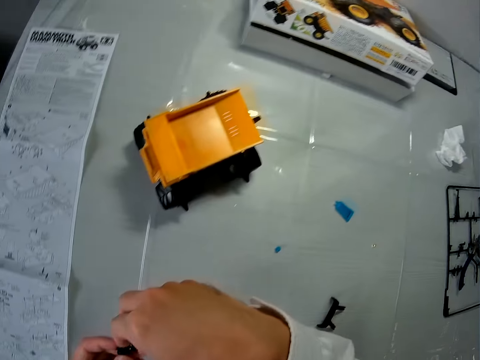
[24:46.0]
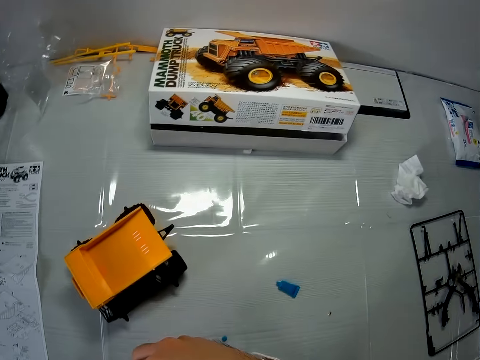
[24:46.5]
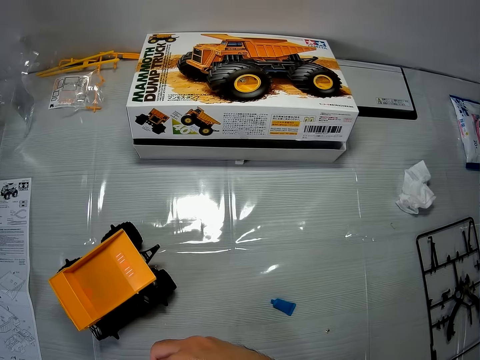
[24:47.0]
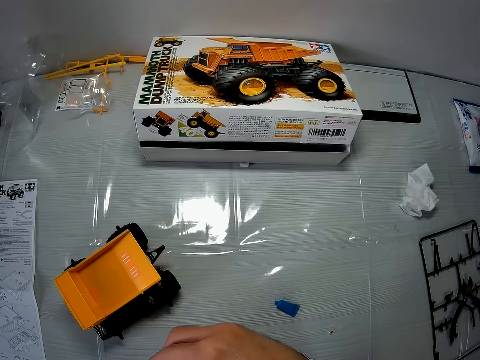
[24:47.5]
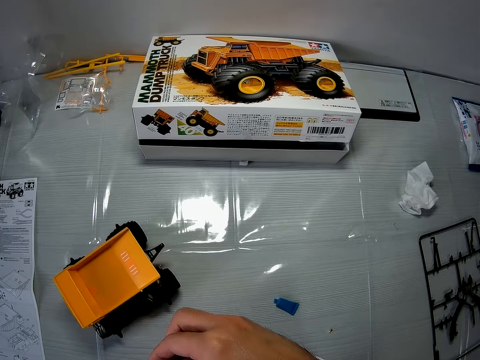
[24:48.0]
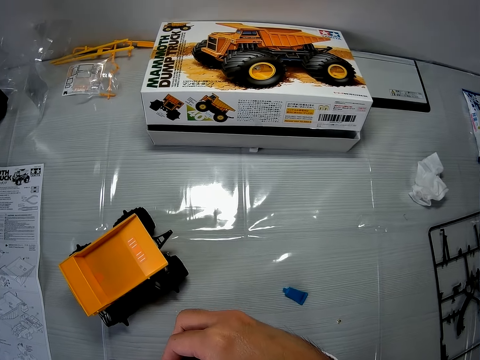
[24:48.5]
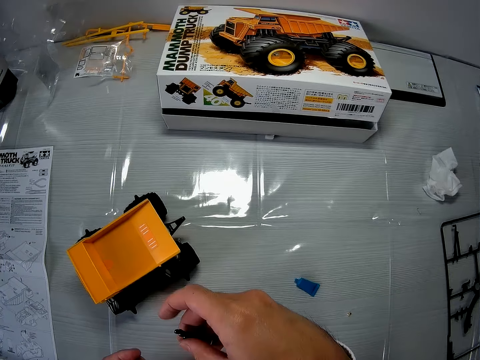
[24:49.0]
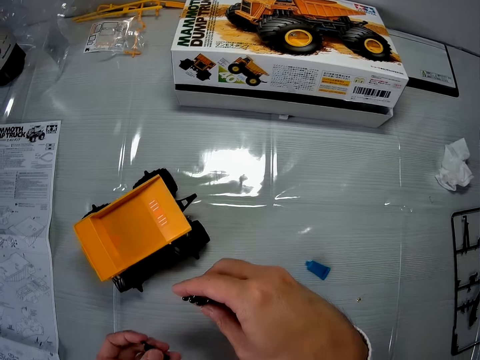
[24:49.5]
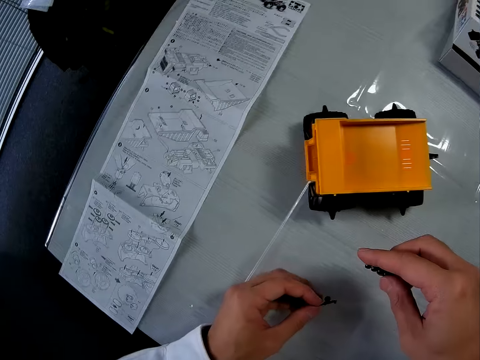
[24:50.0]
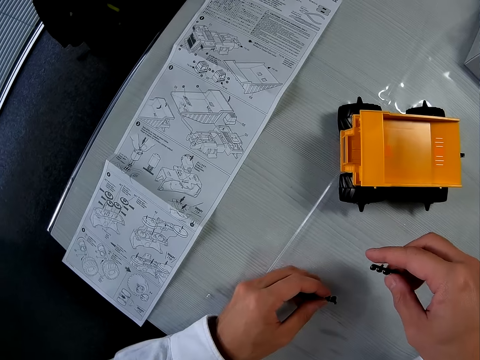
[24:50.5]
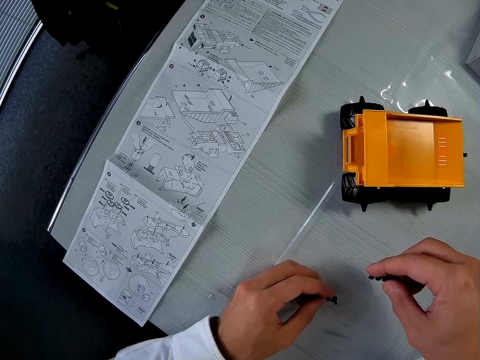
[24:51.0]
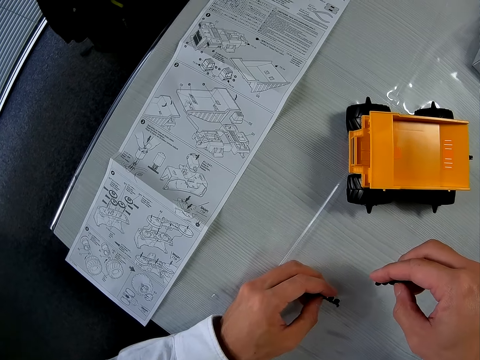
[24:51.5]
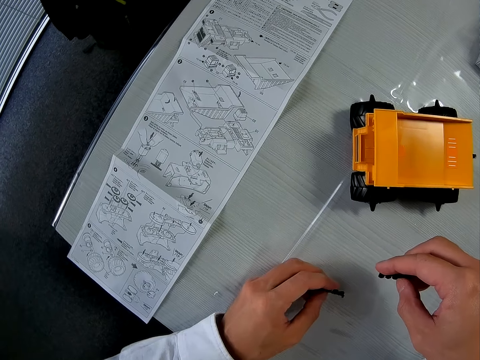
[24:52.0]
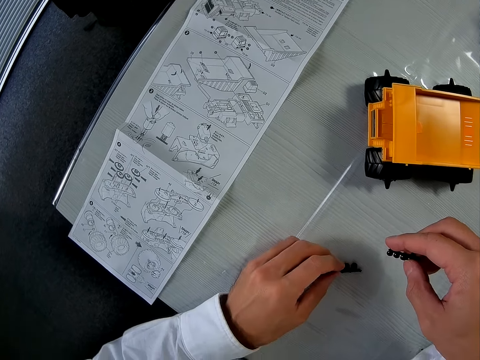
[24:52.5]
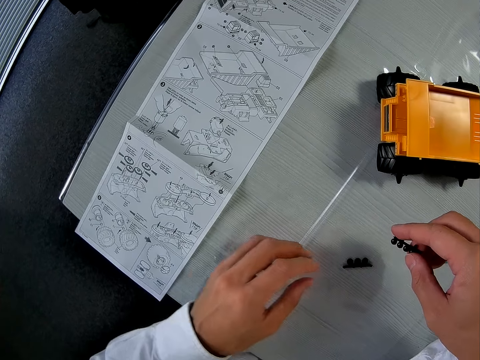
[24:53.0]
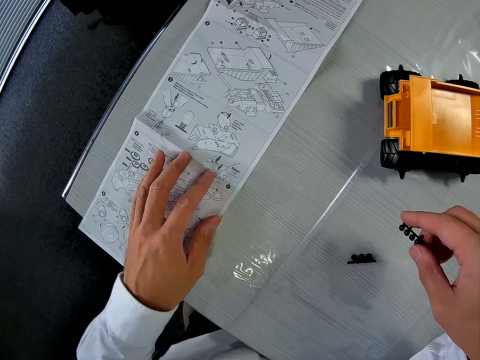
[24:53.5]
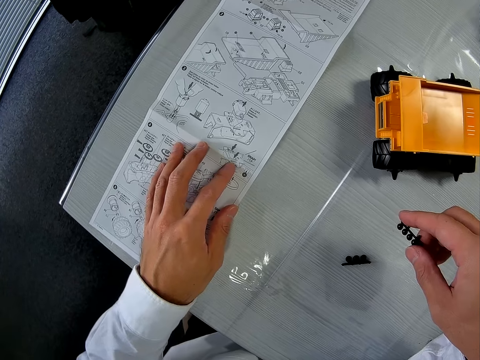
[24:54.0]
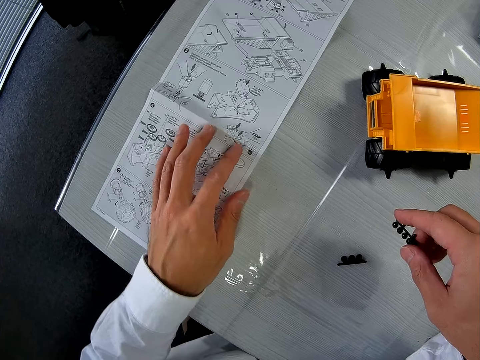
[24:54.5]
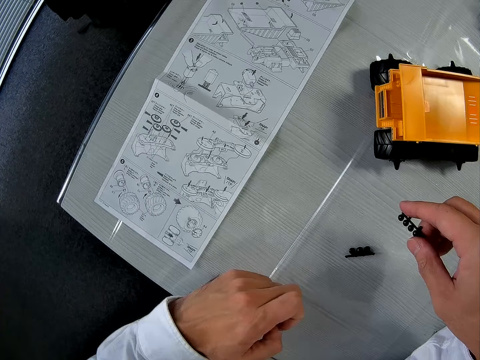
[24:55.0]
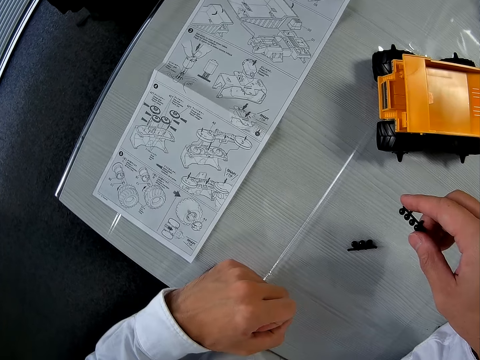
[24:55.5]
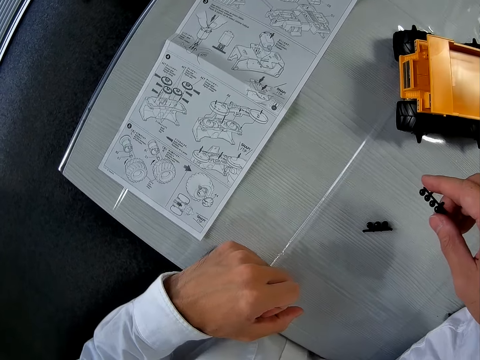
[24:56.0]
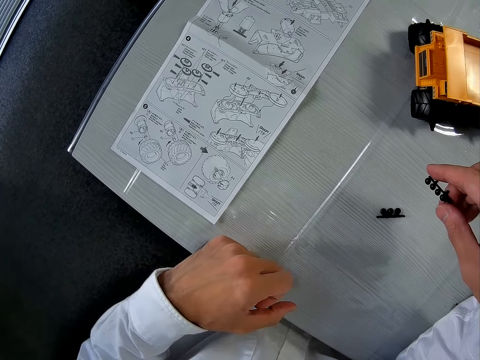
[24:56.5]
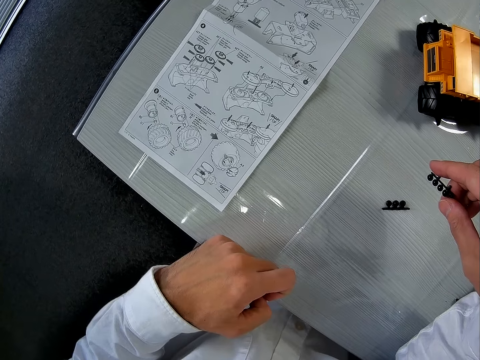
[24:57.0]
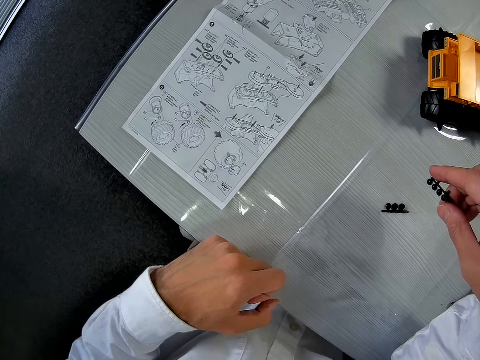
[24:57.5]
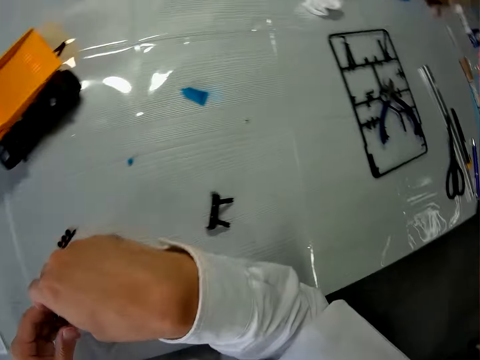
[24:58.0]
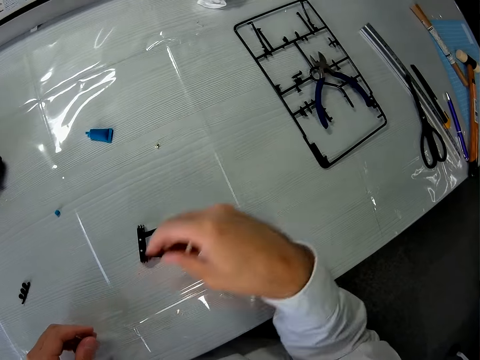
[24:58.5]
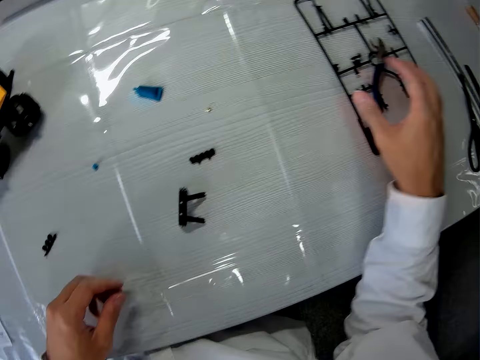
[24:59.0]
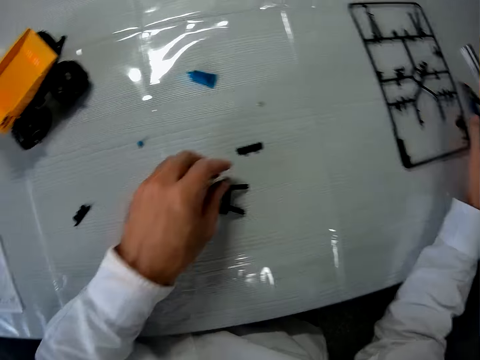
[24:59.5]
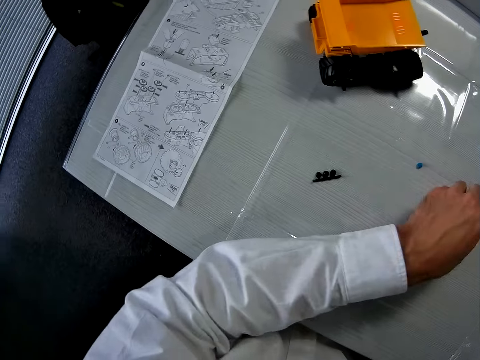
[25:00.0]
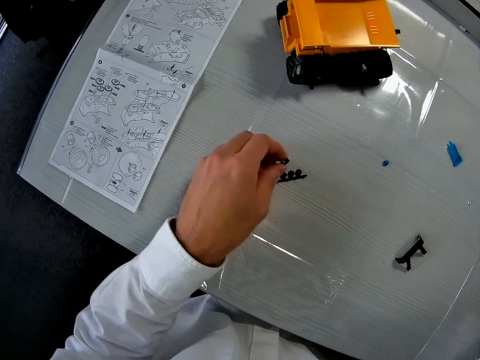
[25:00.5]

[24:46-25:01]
The camera wearer looks at something. He looks at the mammoth dump truck instruction paper. He drops the piece in his left hand on the table. He touches the instruction paper. He moves the blueprint on the table with his left hand. He stares at the blueprint on the table. He drops the piece in his right hand on the table. He picks up the cutter from the table with his right hand. He picks up a piece from the table with his left hand.
